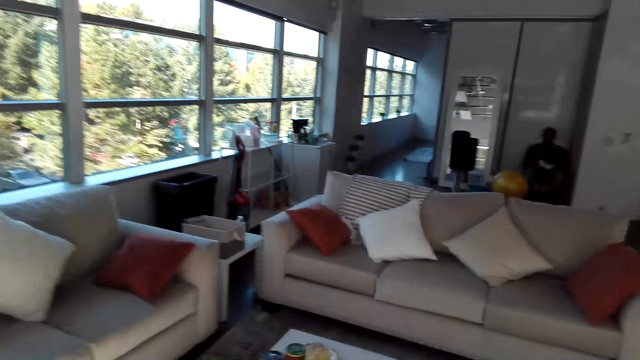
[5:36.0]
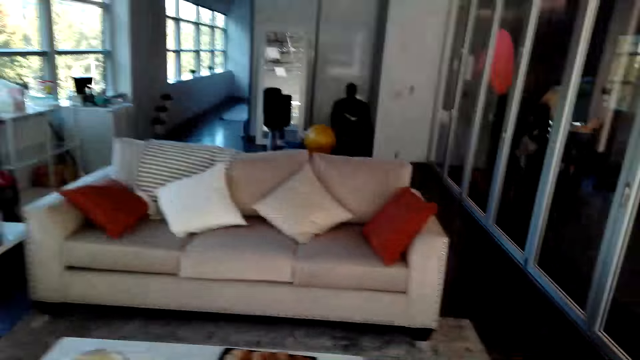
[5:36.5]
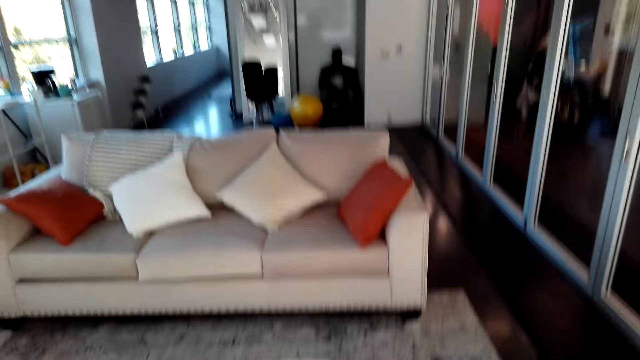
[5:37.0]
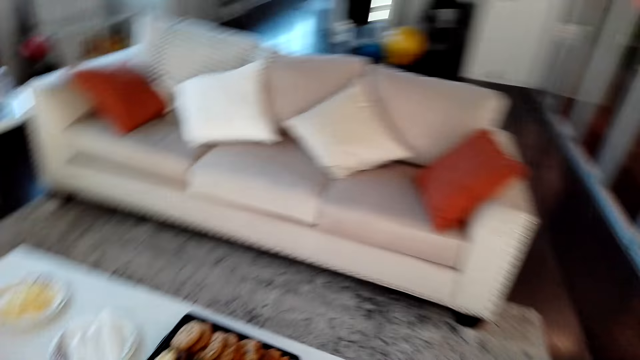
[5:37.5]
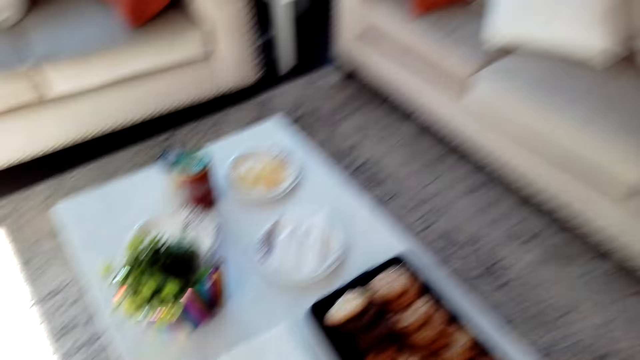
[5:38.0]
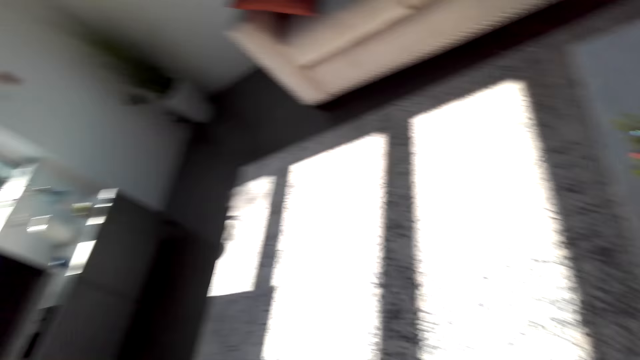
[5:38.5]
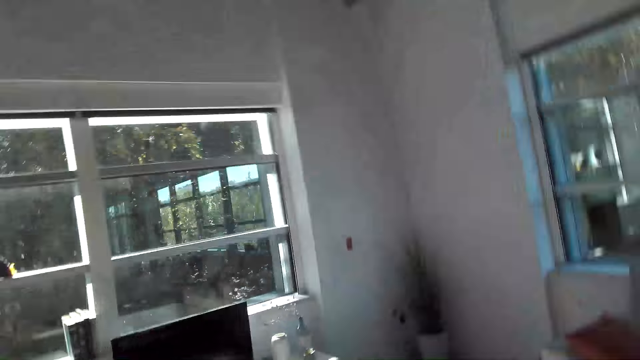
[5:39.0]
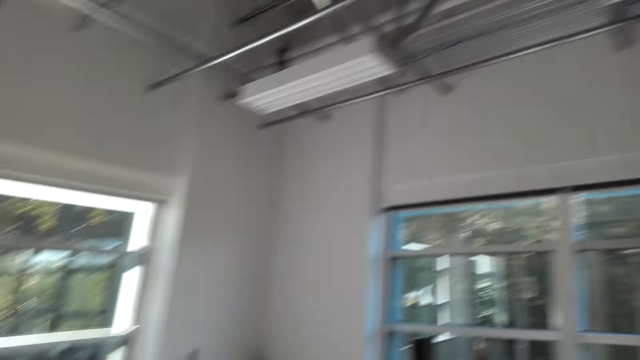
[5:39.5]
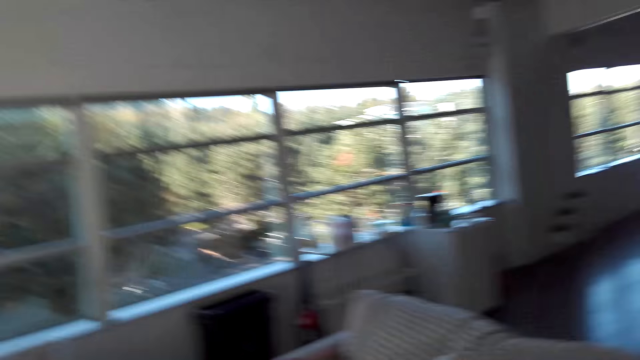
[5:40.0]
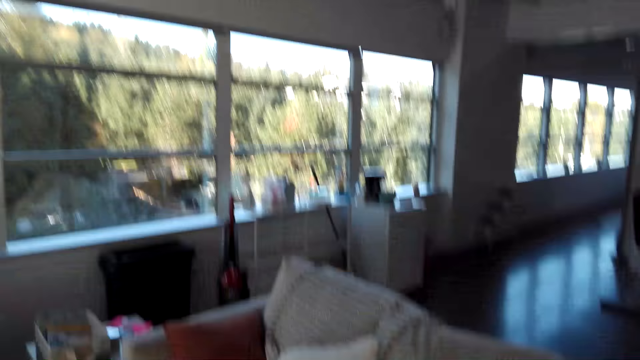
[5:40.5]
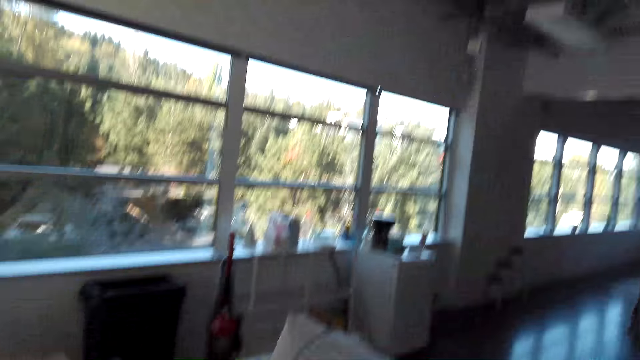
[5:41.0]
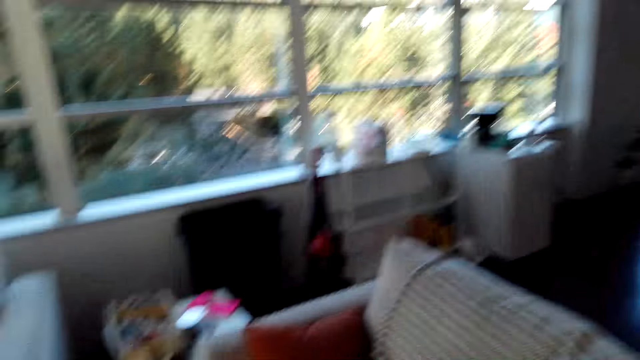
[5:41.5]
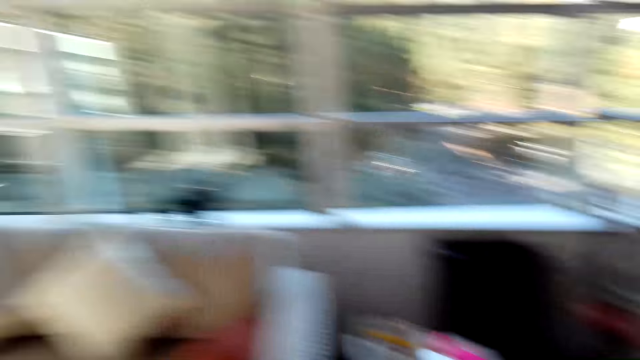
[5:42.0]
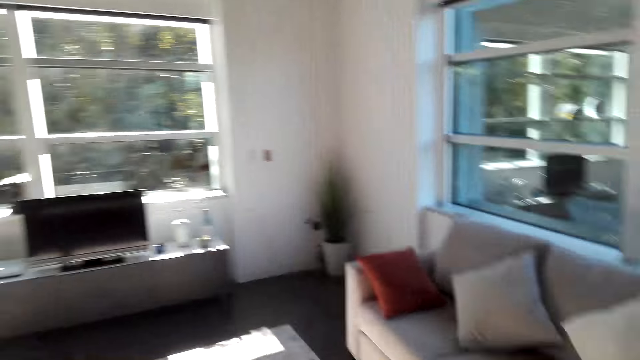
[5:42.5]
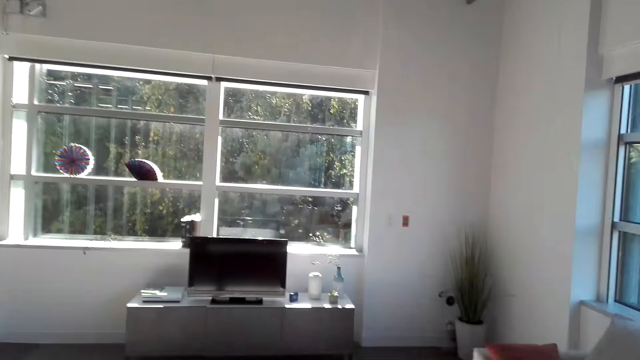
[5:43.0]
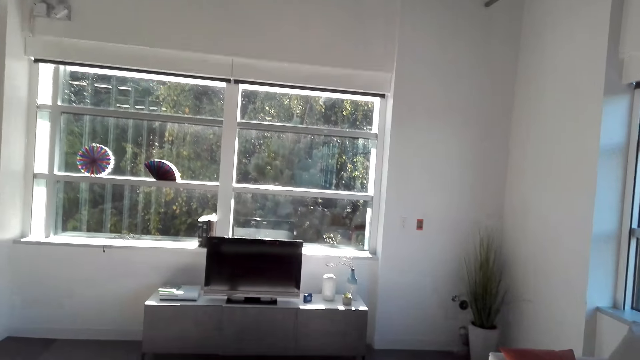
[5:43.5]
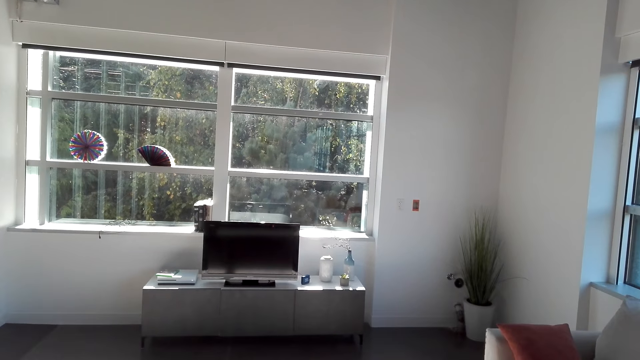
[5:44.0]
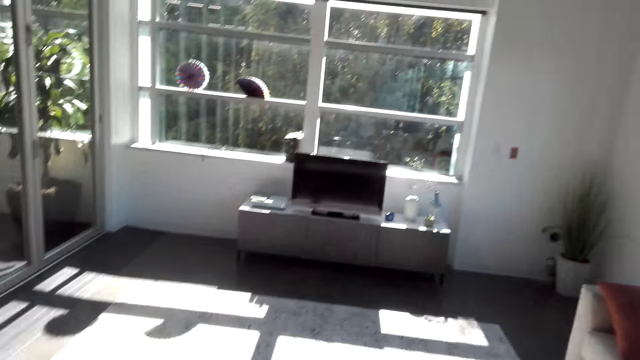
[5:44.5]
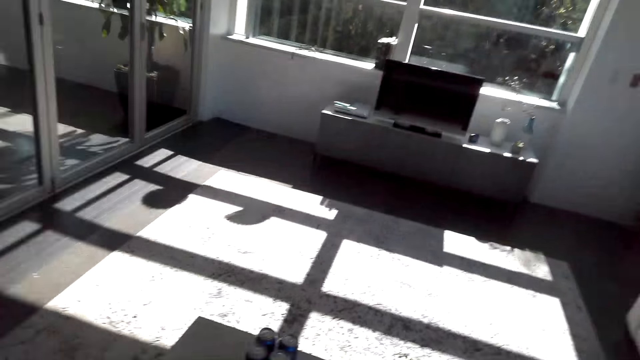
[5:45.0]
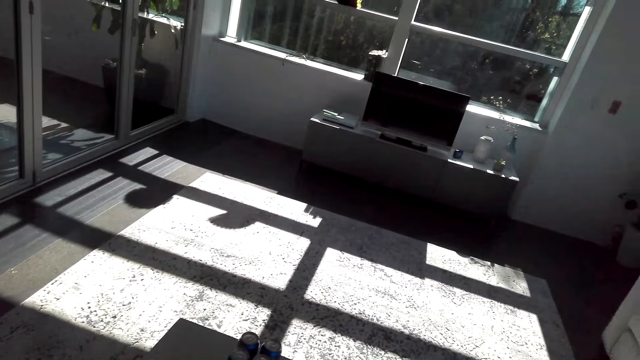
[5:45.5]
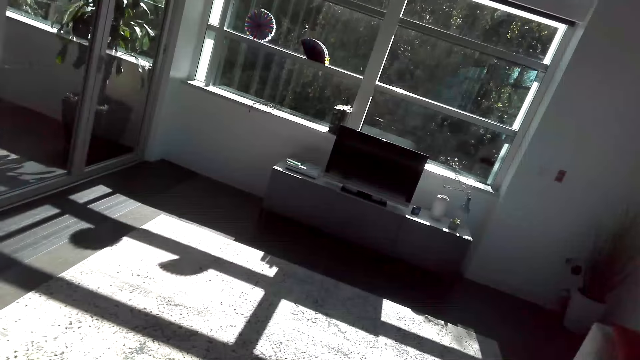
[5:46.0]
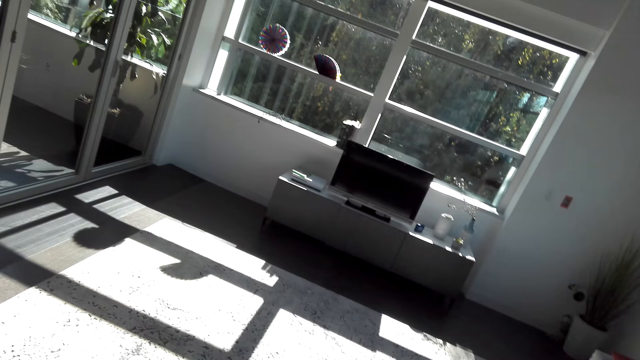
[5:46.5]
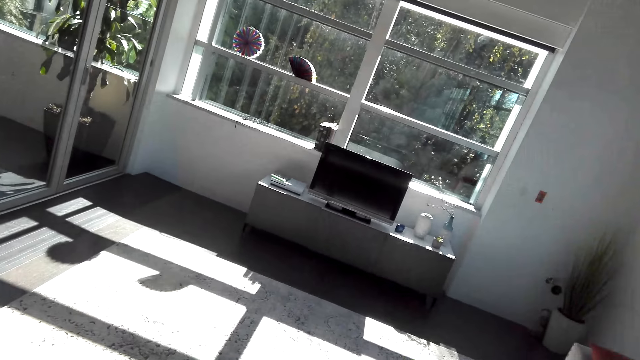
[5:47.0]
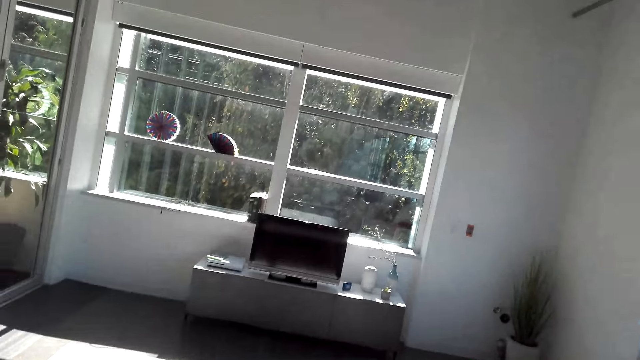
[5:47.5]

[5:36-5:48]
The camera wearer looks around the room.

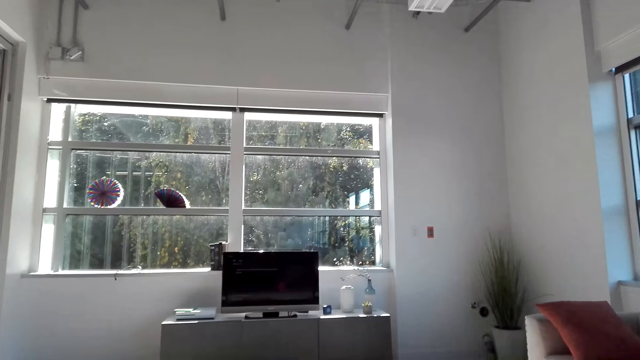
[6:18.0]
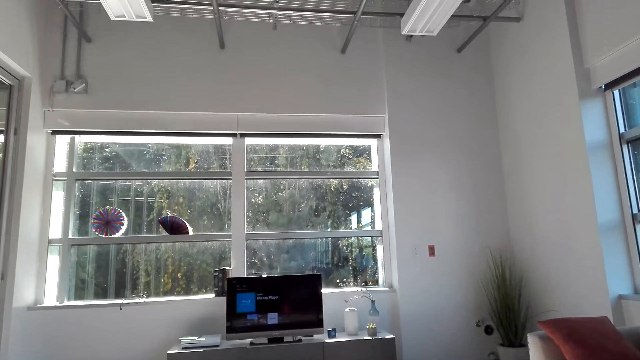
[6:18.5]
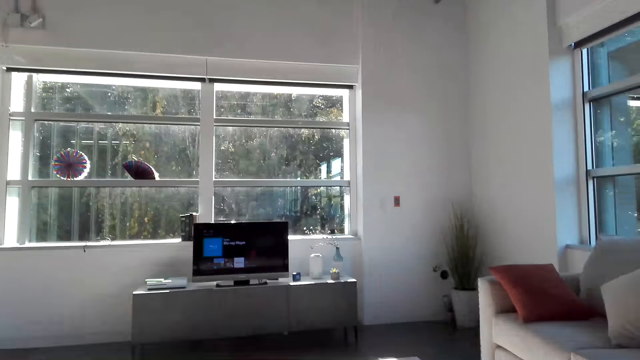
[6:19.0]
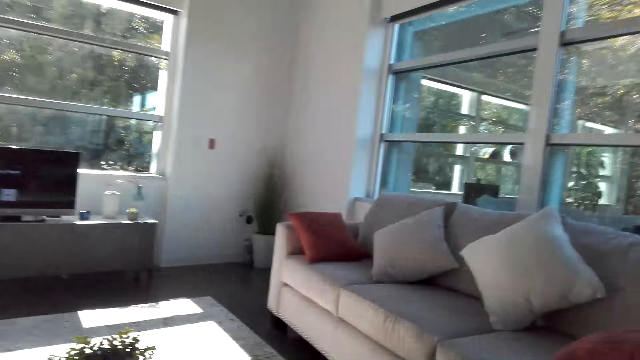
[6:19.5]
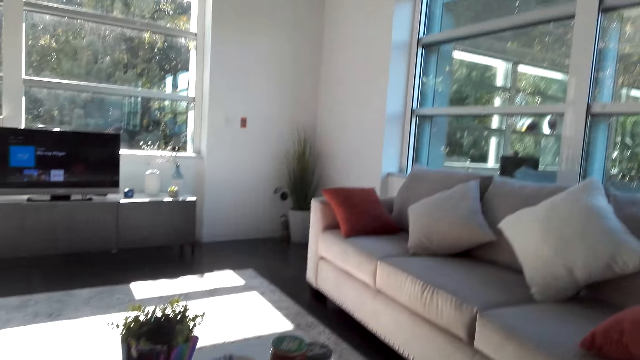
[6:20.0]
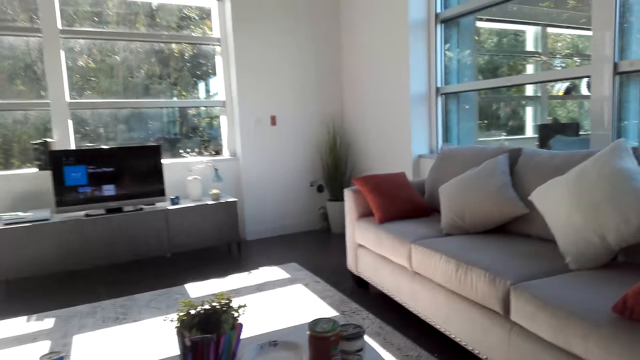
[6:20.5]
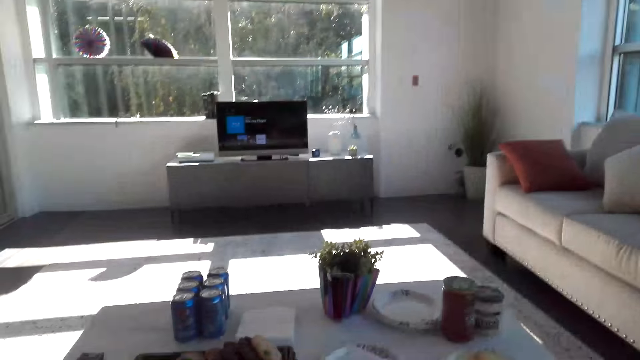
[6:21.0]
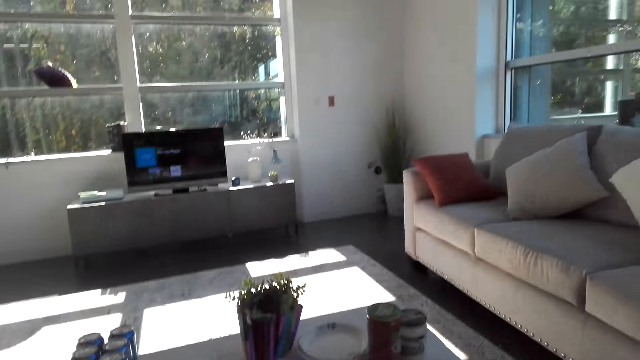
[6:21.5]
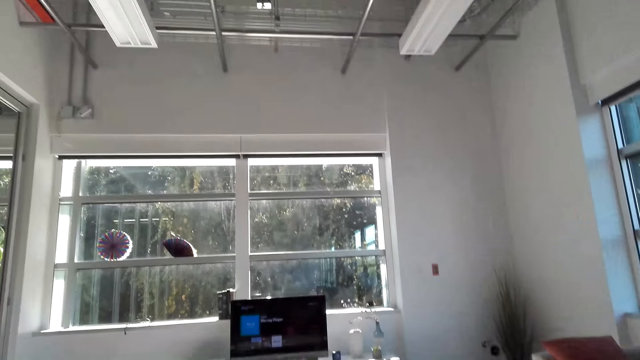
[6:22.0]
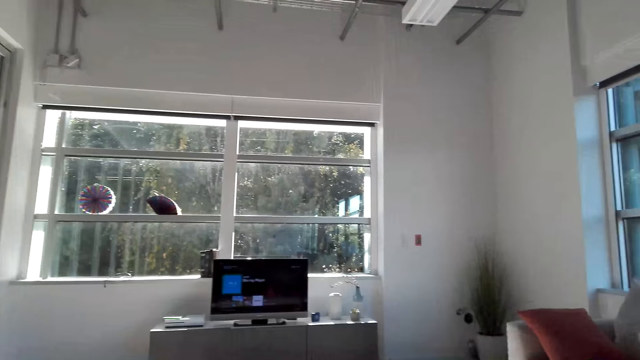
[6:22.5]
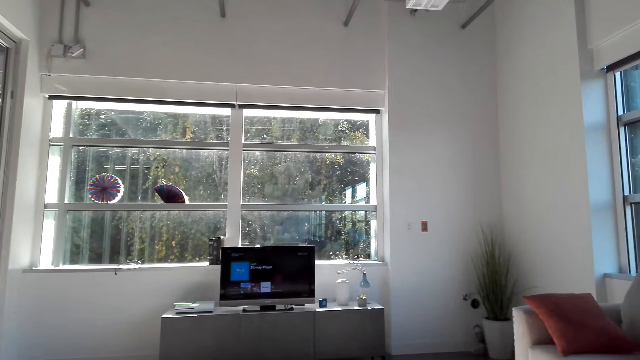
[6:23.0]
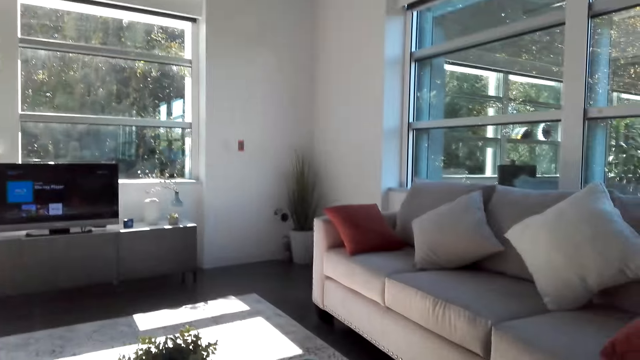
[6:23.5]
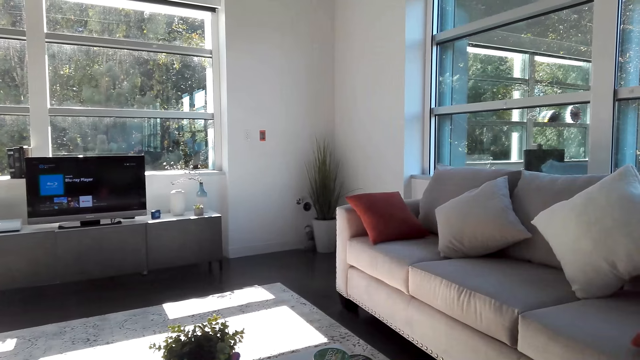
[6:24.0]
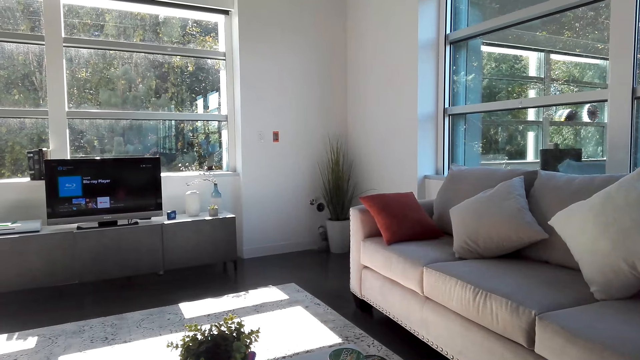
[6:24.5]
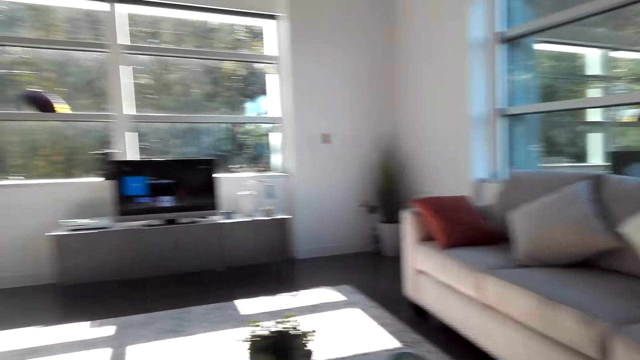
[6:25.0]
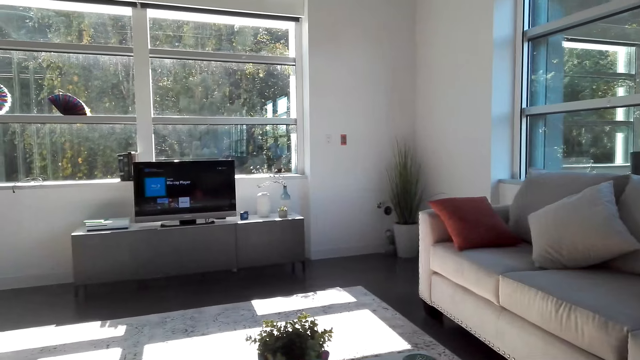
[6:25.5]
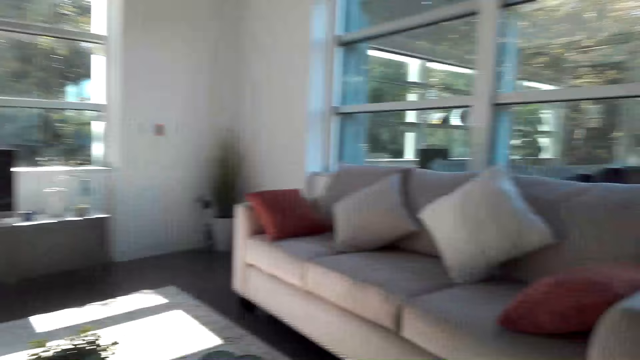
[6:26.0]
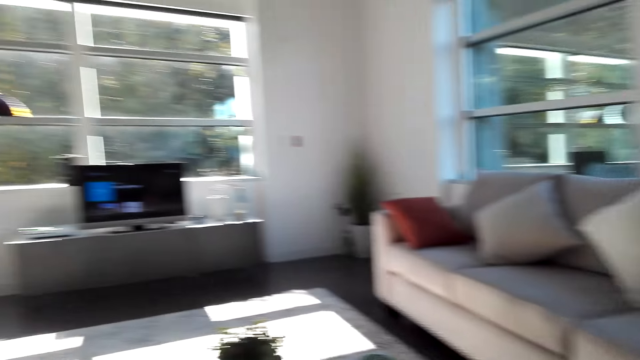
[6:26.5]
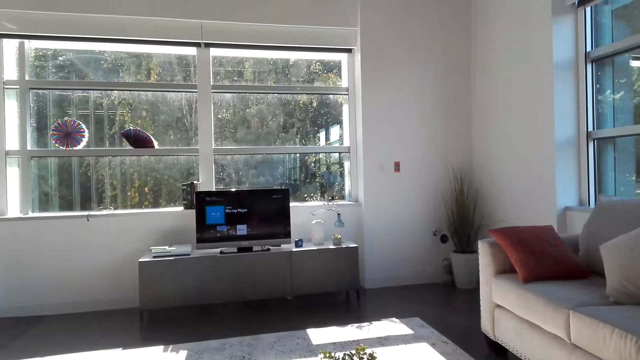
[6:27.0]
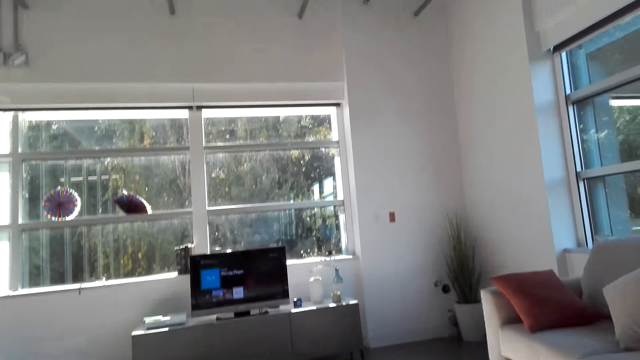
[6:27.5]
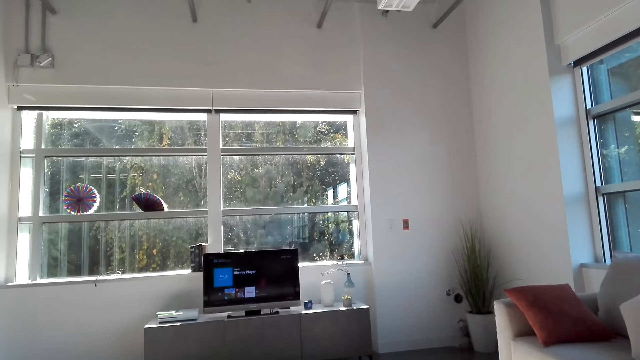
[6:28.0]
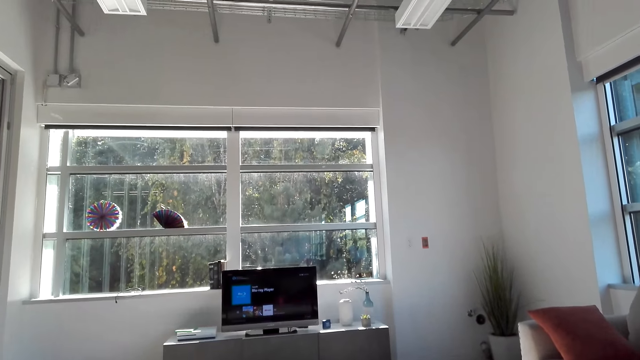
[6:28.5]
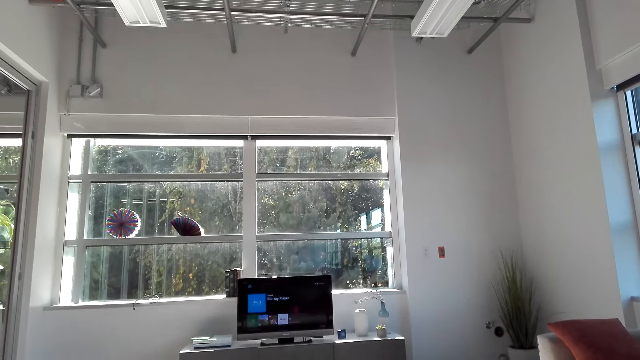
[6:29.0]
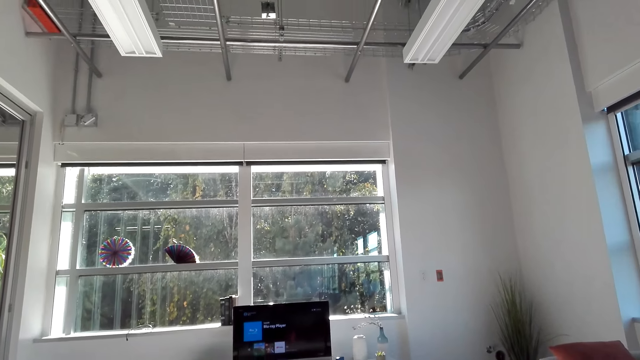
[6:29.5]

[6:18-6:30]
The camera wearer loads a video game on the television.
